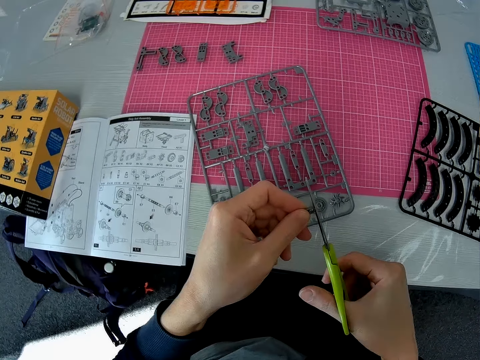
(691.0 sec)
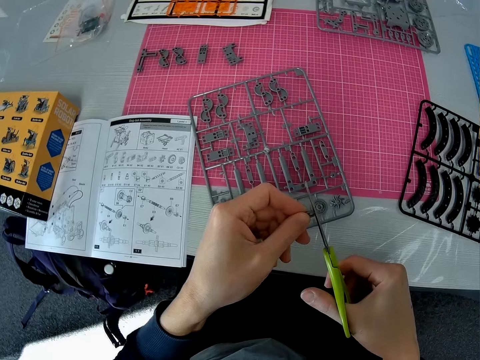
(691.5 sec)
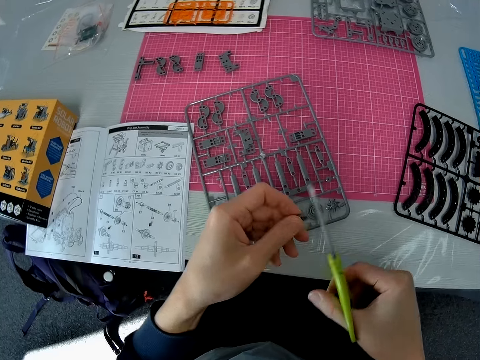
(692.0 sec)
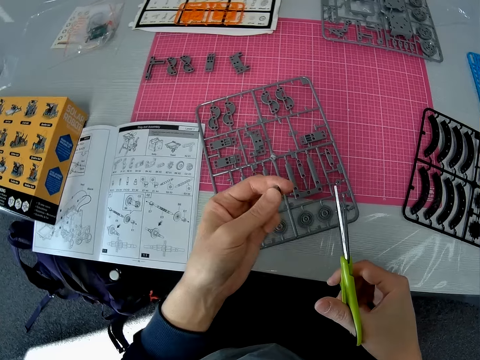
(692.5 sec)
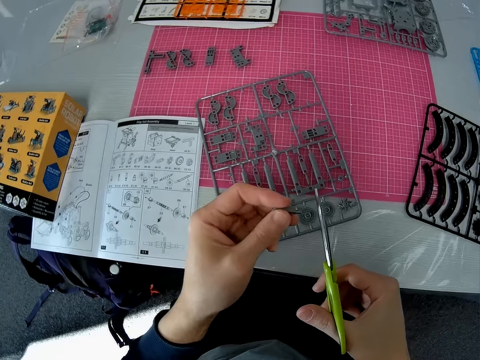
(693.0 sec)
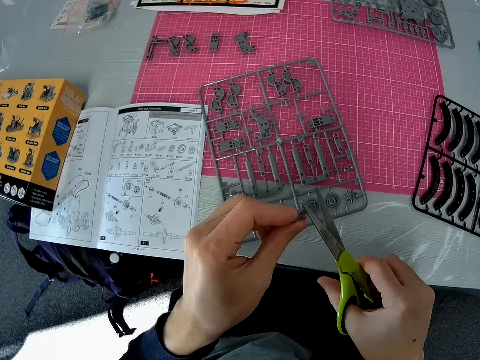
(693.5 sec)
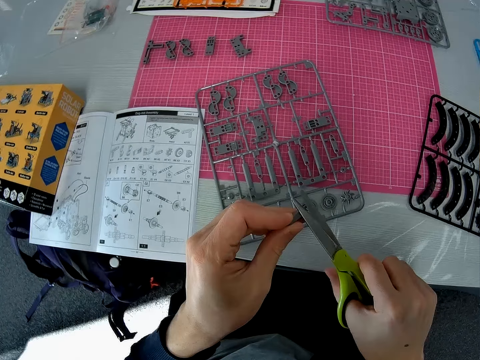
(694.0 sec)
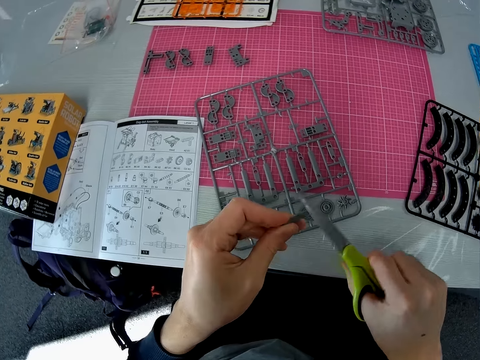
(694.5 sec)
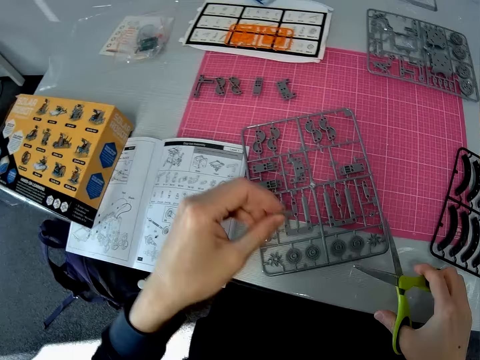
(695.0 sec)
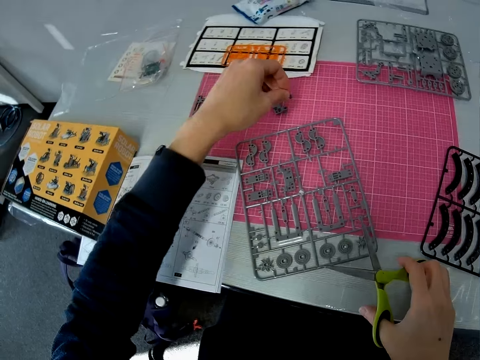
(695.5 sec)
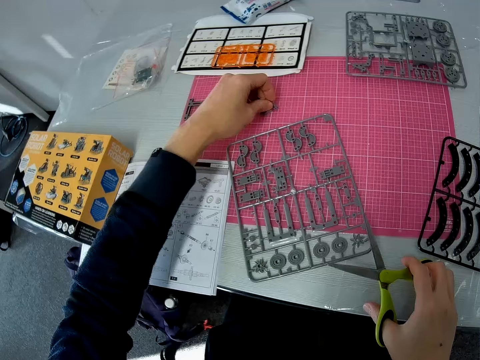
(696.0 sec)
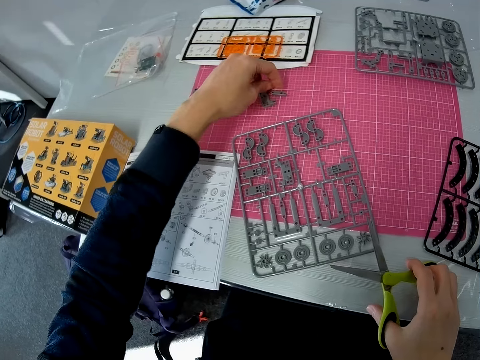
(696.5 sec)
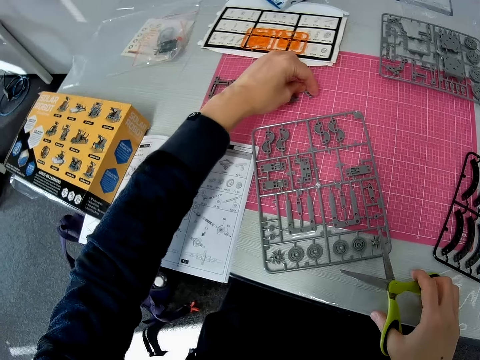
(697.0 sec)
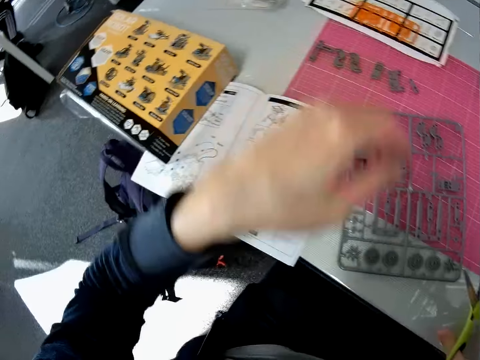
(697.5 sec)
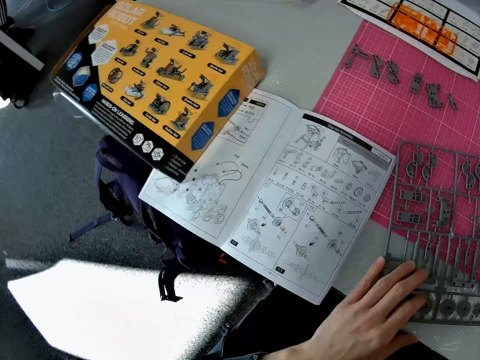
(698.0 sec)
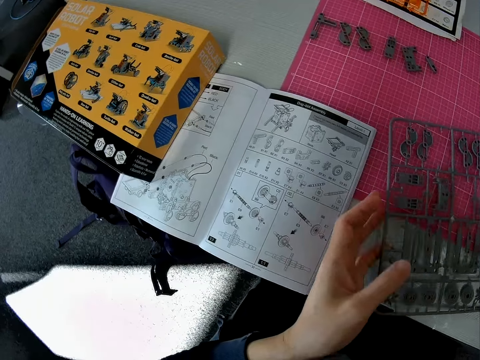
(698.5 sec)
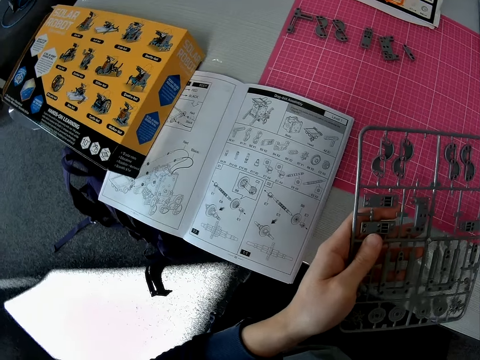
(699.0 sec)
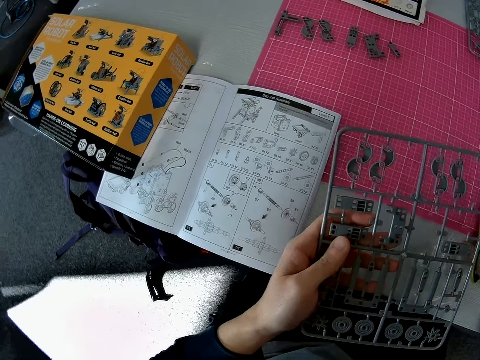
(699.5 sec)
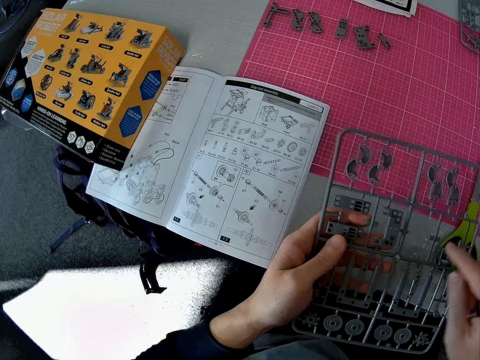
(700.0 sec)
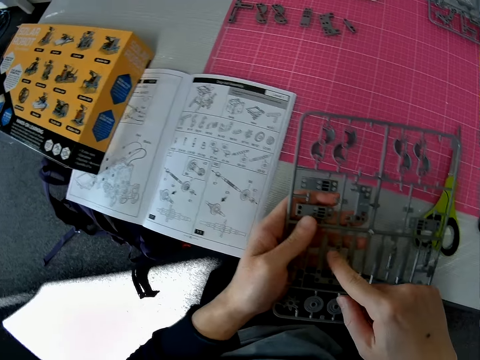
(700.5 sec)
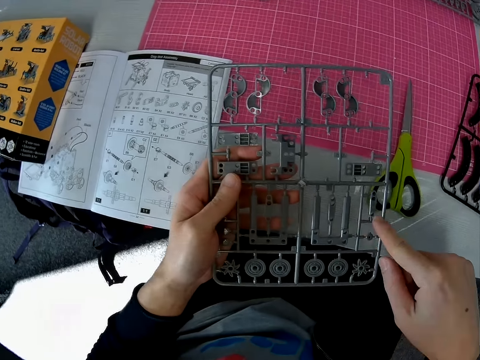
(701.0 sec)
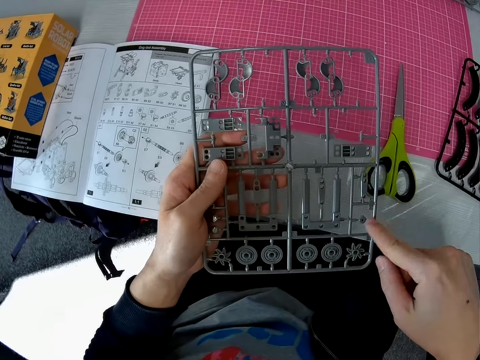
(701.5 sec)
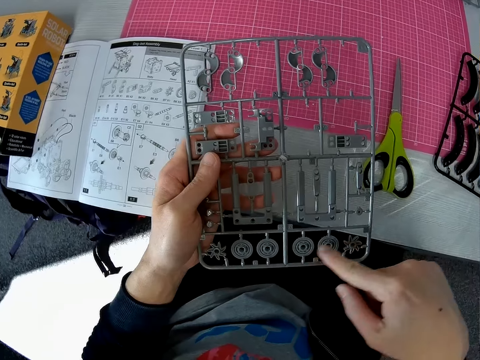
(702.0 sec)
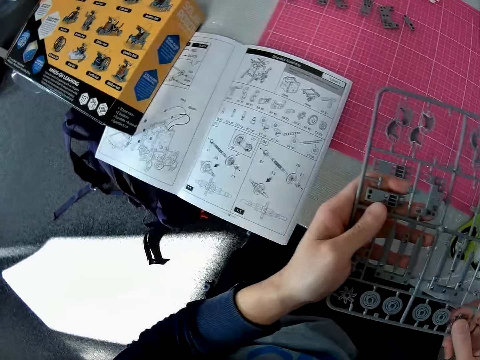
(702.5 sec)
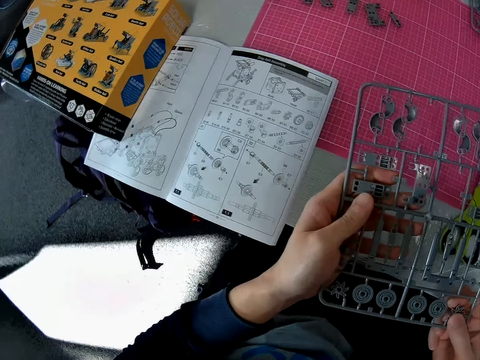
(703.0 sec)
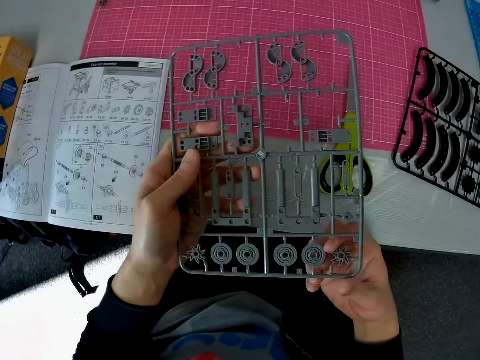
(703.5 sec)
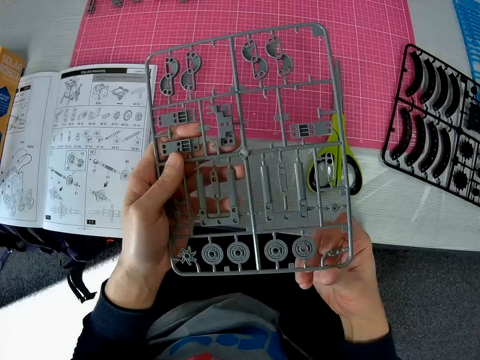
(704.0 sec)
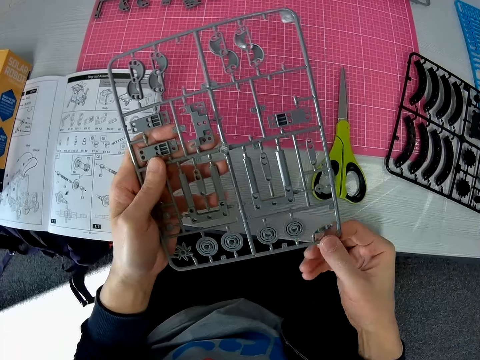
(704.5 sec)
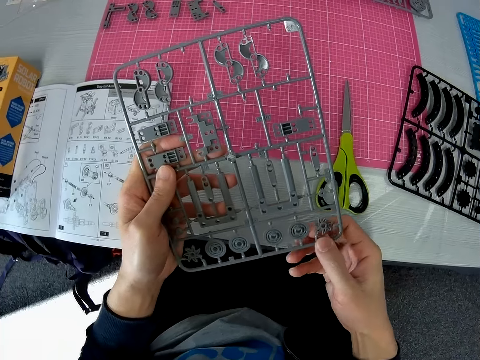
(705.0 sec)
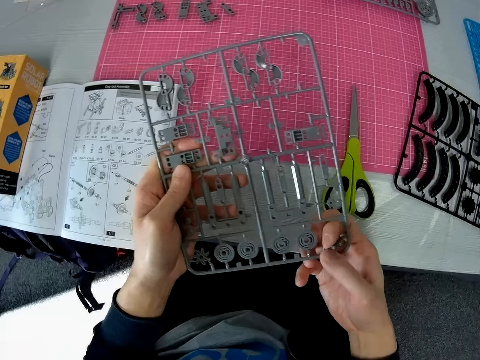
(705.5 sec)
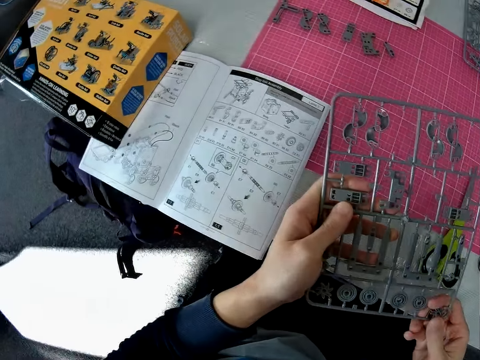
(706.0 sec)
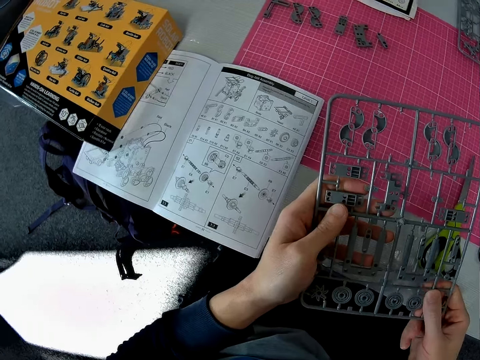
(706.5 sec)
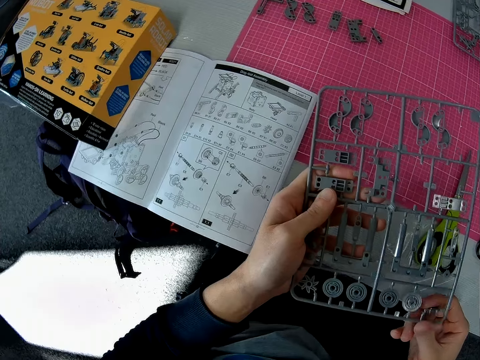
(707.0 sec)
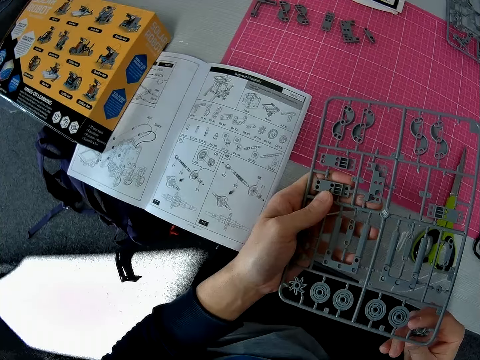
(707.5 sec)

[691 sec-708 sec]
The camera wearer drops the component on the cutting sheet with his left hand. He moves the plastic grid or laser craft kit on the cutting sheet with his left hand. He picks up the plastic grid from the cutting sheet with his left hand. He drops the scissors on the cutting sheet with his right hand. He stares at the laser craft kit. He touches some components on the plastic grid with his right hand. He removes a component from the plastic grid with his right hand.

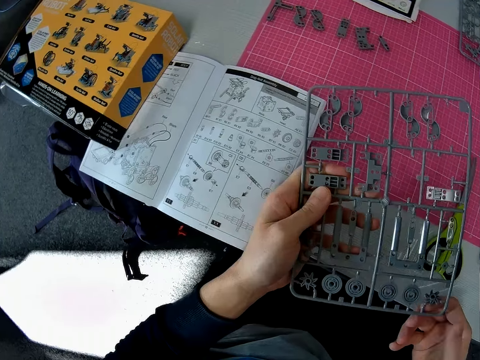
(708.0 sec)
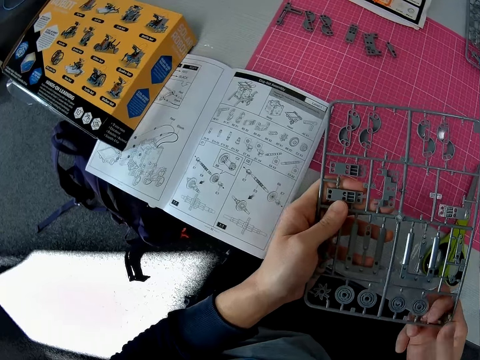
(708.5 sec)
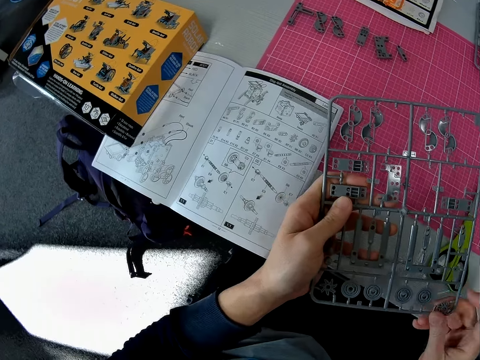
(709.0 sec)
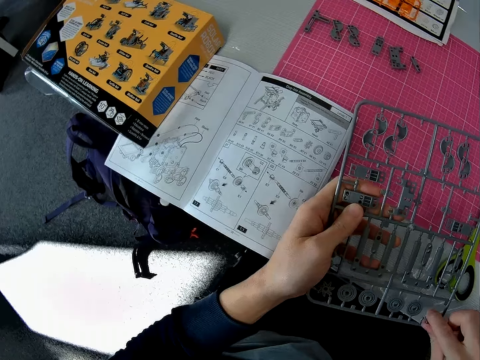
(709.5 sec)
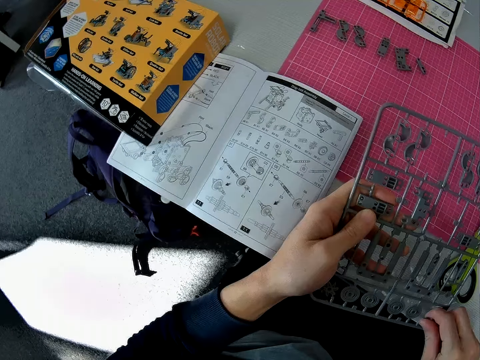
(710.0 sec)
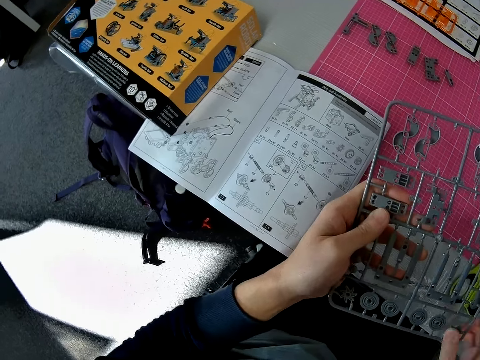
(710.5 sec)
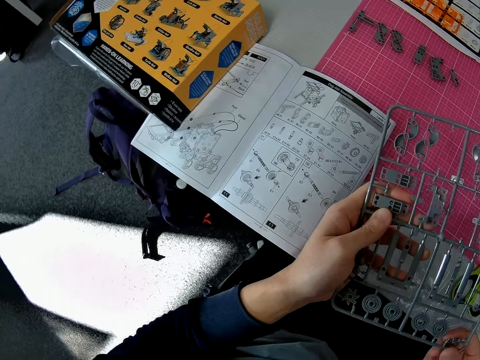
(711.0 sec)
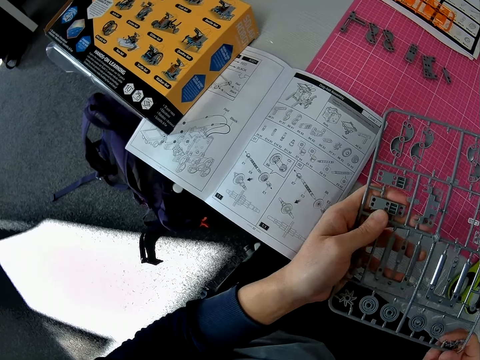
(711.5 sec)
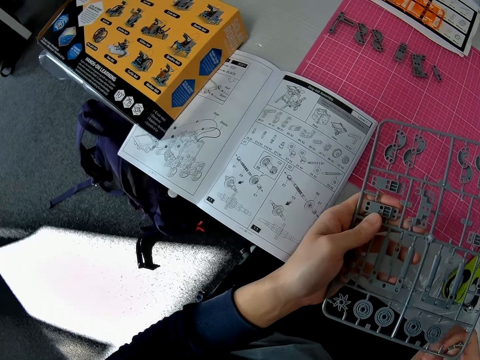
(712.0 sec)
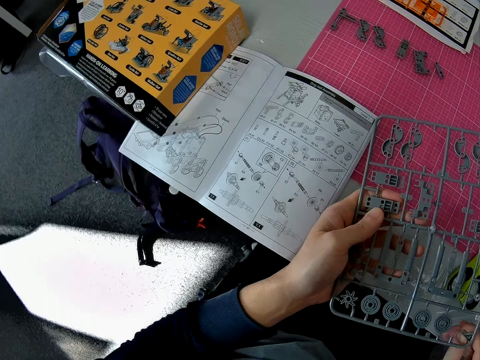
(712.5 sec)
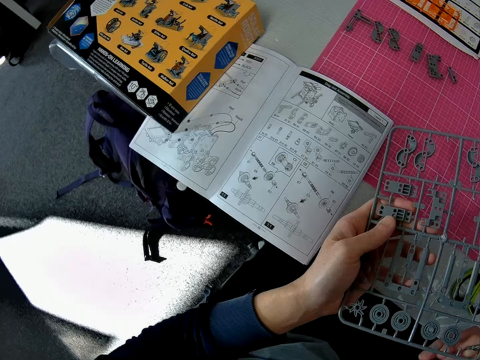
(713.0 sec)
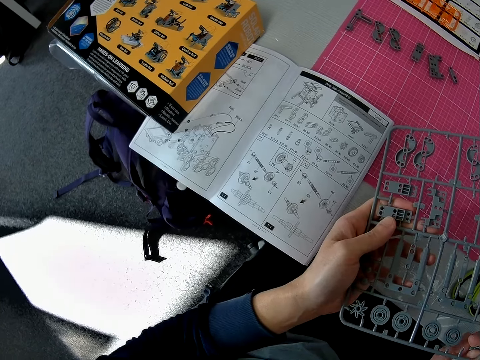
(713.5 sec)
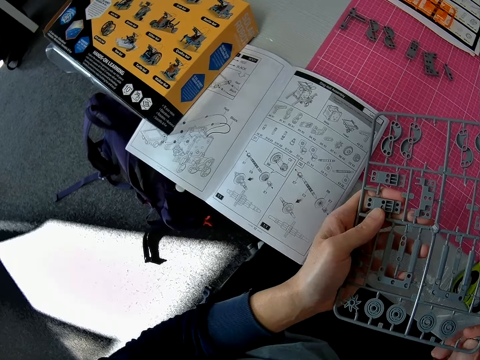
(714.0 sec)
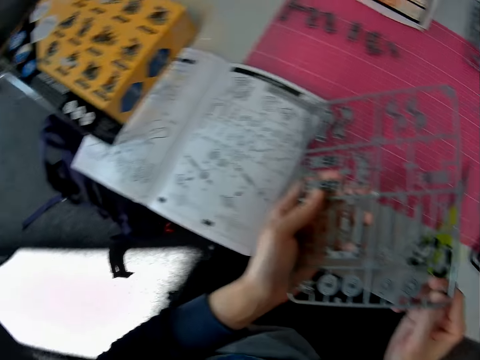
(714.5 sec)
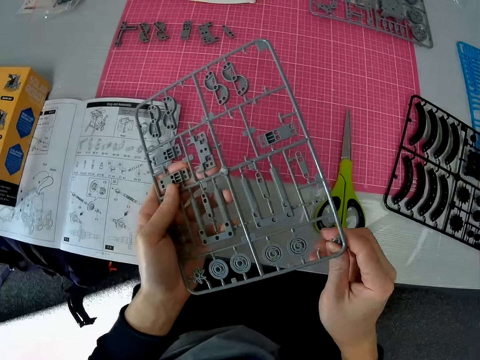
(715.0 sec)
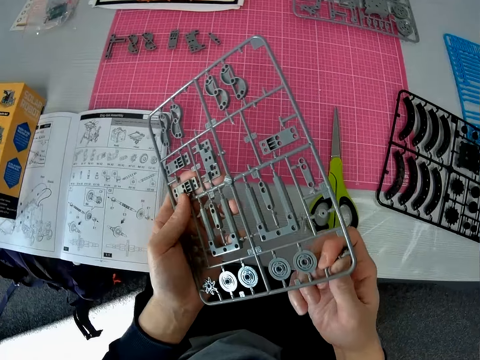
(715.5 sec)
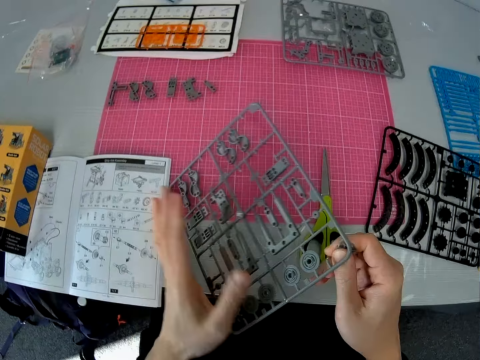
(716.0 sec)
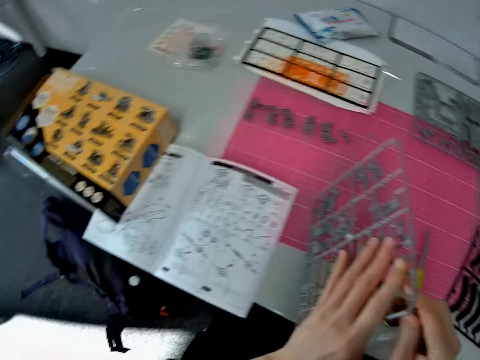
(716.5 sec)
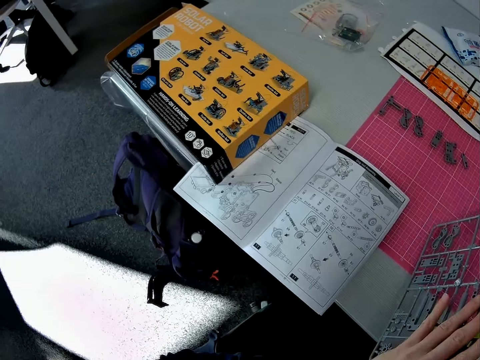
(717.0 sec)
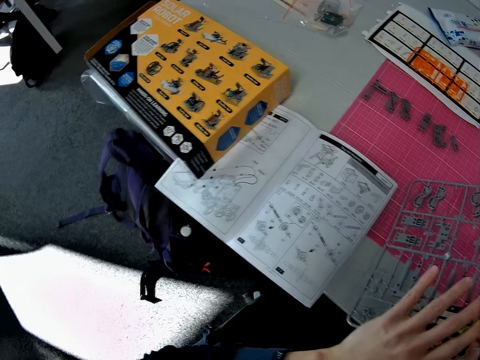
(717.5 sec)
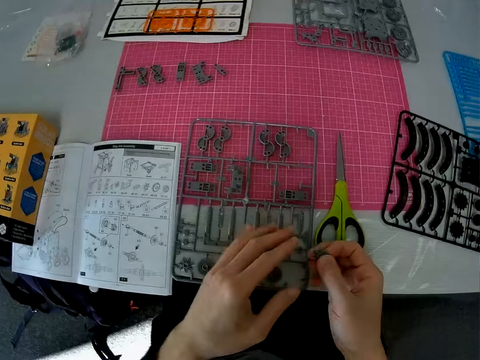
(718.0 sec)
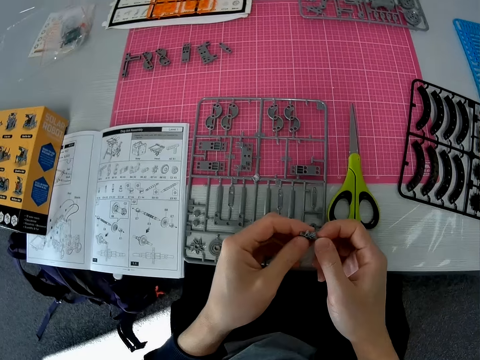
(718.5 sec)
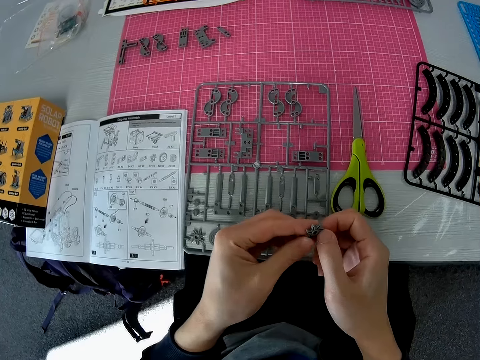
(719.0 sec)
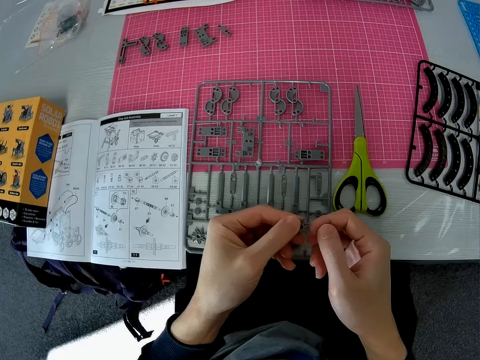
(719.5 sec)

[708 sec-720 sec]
The camera wearer drops the plastic grid on the cutting sheet. They hold the component with both hands.
